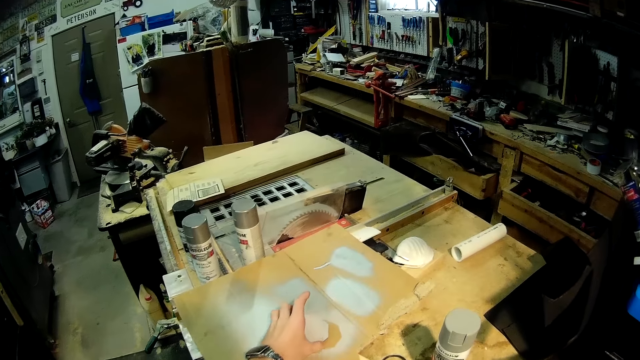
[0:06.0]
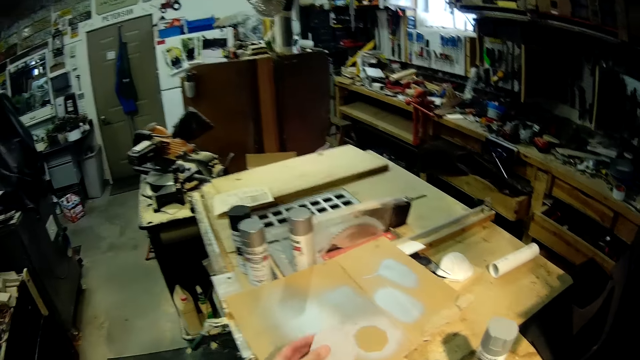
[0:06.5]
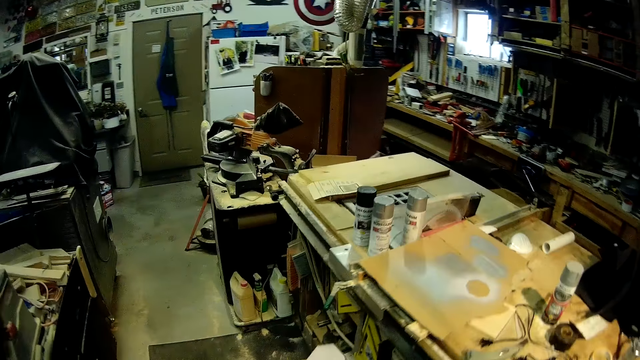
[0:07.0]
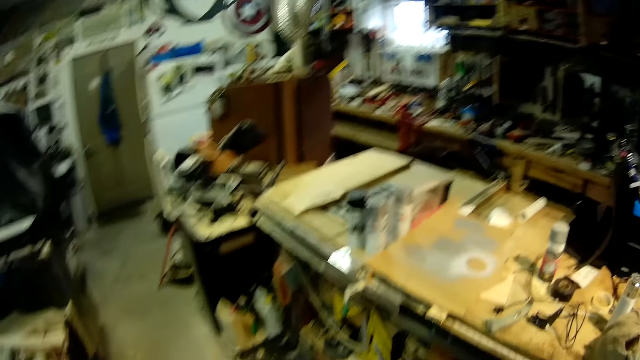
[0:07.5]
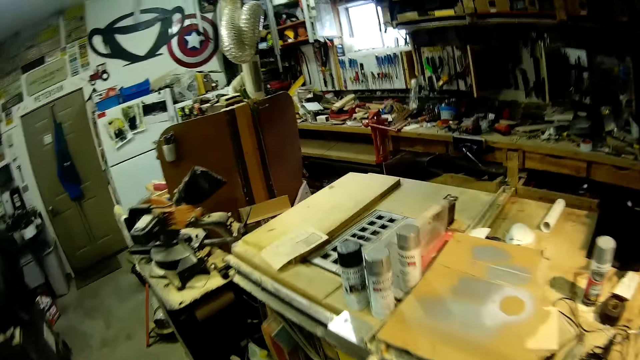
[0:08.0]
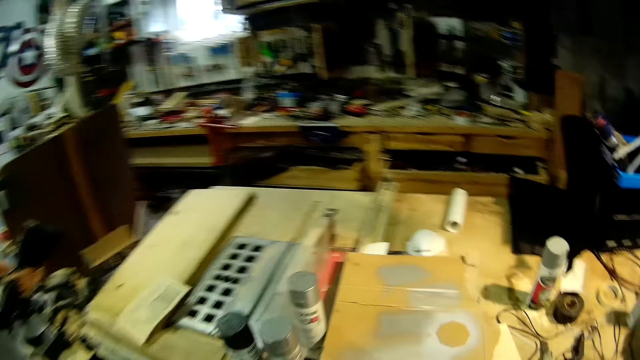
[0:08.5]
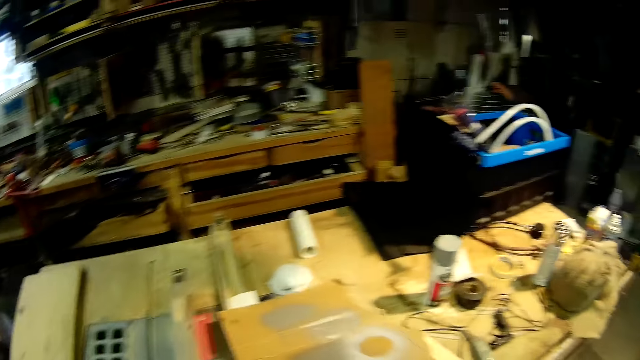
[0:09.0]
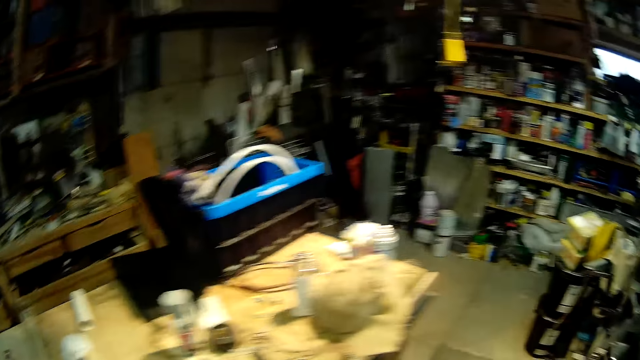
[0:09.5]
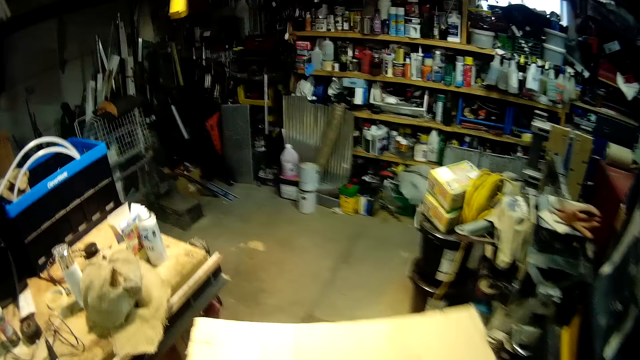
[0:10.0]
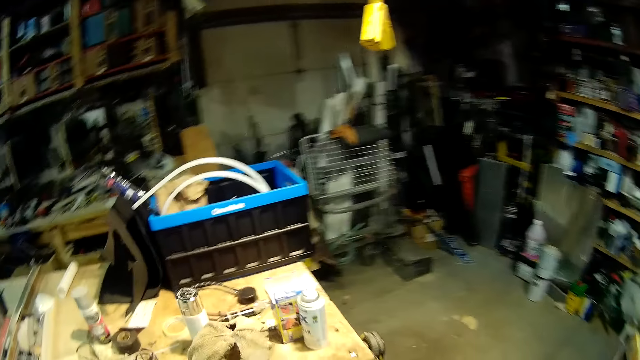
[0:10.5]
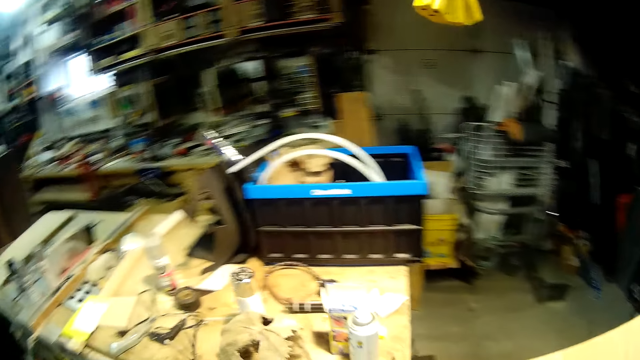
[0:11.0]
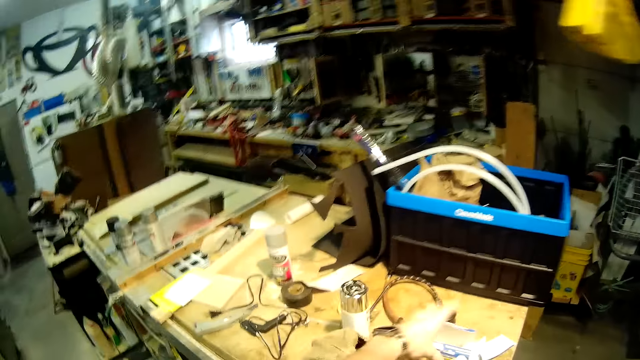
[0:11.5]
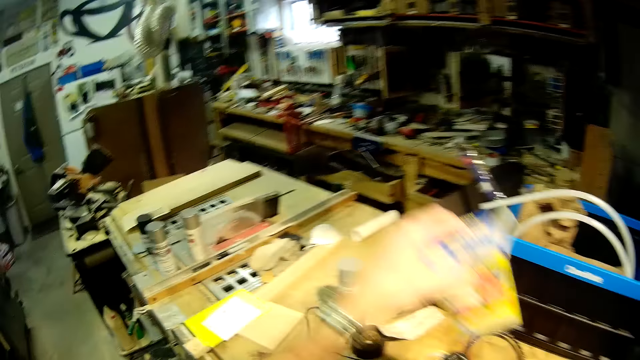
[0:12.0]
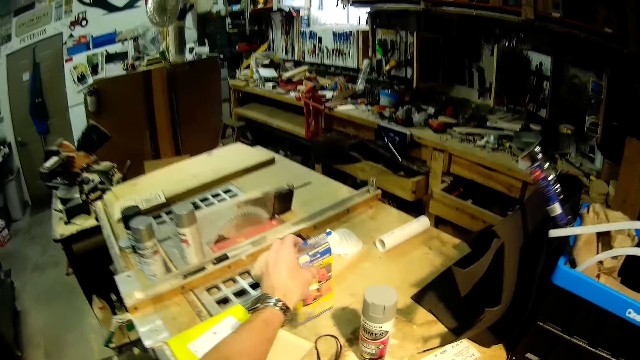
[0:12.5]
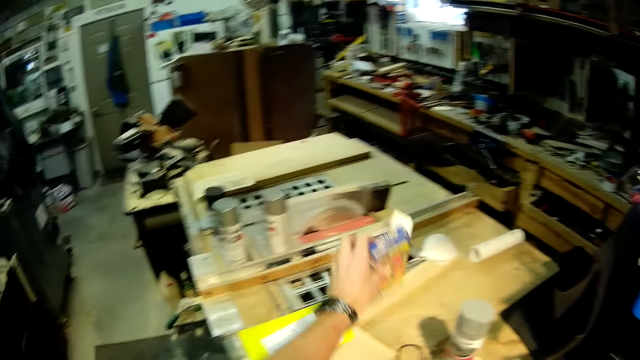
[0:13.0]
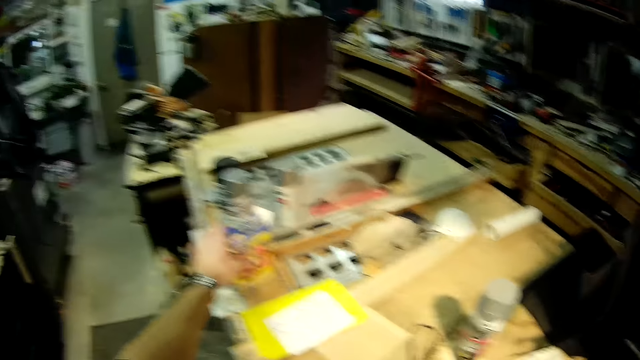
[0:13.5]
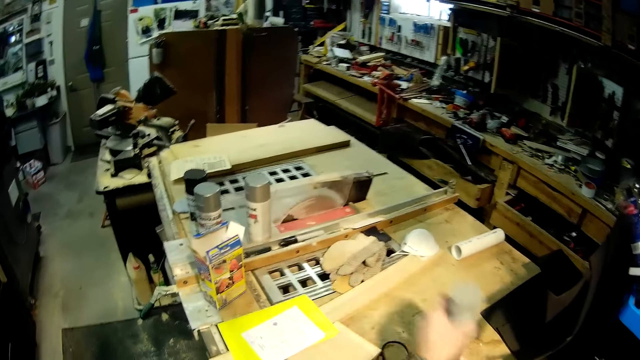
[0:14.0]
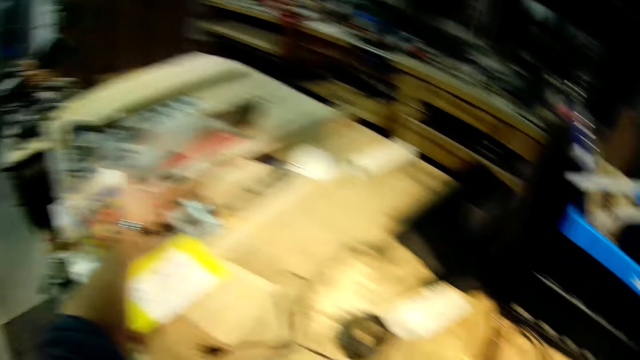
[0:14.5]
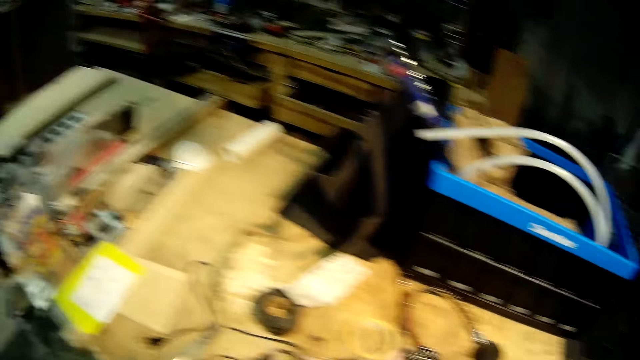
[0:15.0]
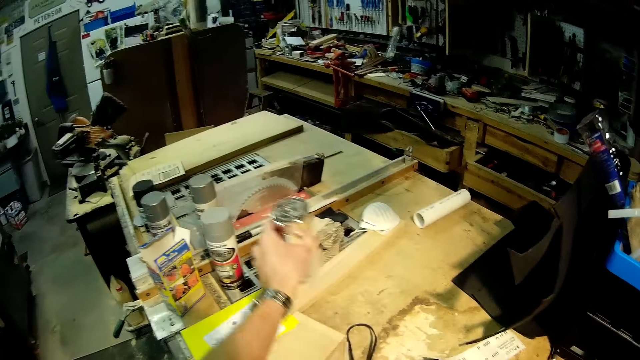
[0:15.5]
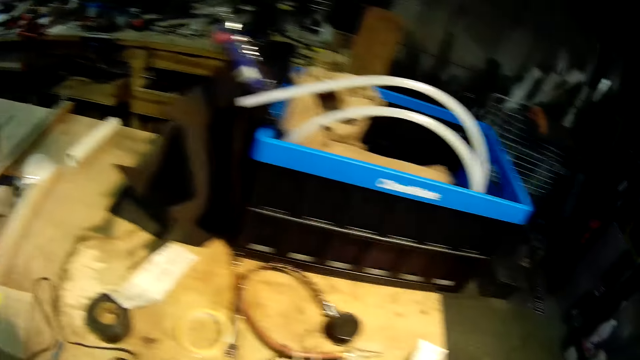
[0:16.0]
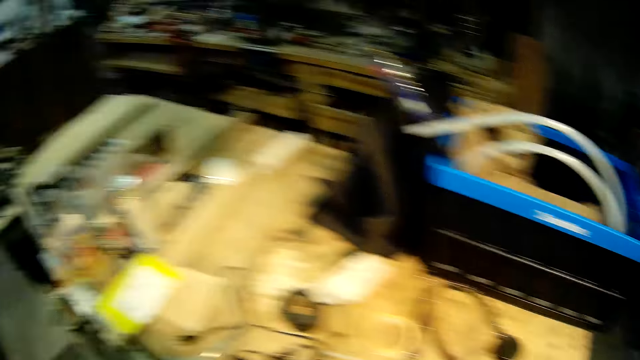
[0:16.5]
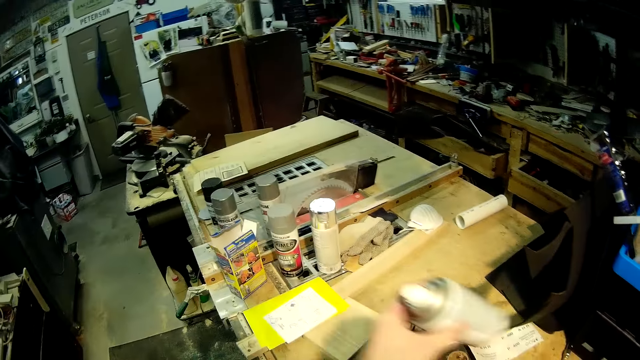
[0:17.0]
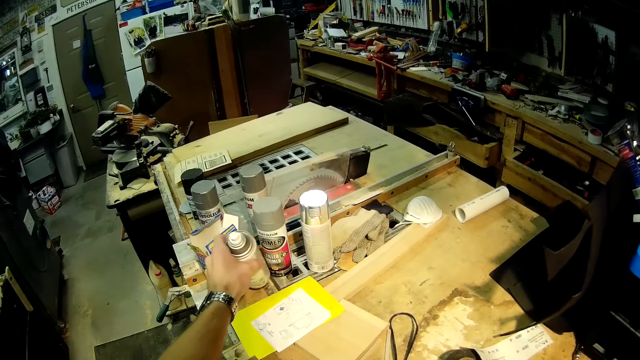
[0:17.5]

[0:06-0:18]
The camera wearer picks a piece of carton. They carry the carton on the table in the workshop. They pick the piece of carton from the table. They walk around the workshop. They pick a packaging box from the table. They put the packaging box on the table. They pick the packaging box from the table. They put the packaging box on the table. They pick a spray can from the table. They clear out the materials on the table. They put the spray can on the table. They put the spray can on the table again.

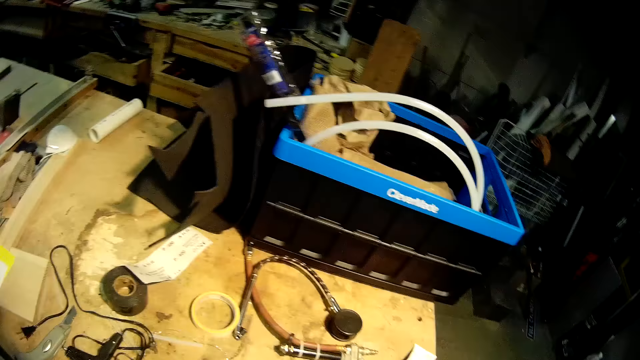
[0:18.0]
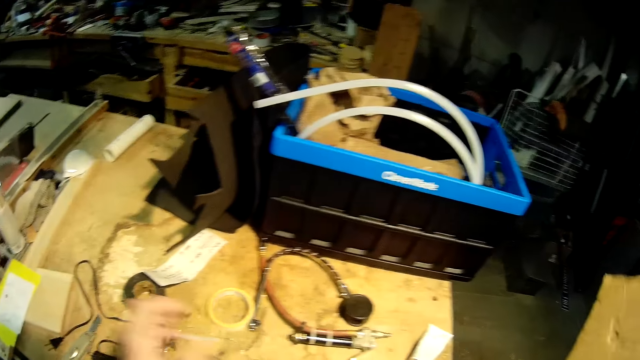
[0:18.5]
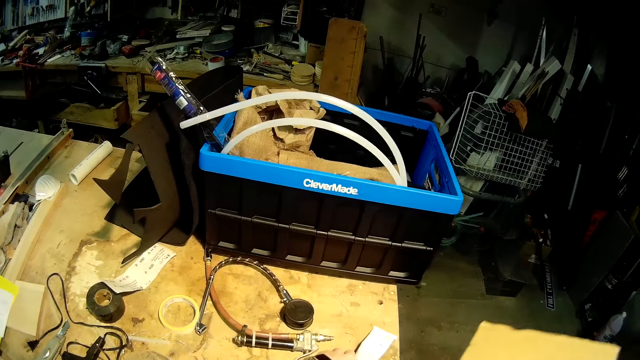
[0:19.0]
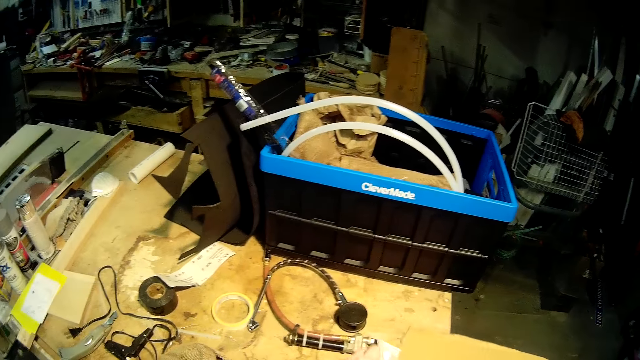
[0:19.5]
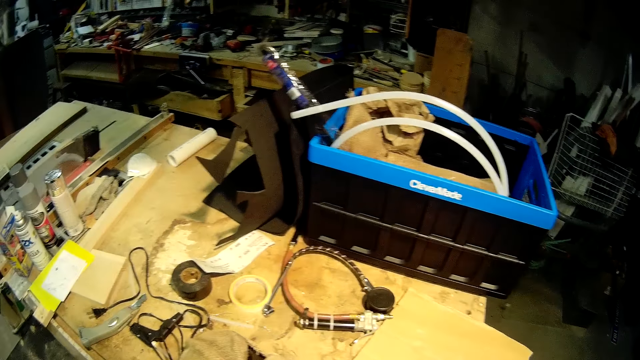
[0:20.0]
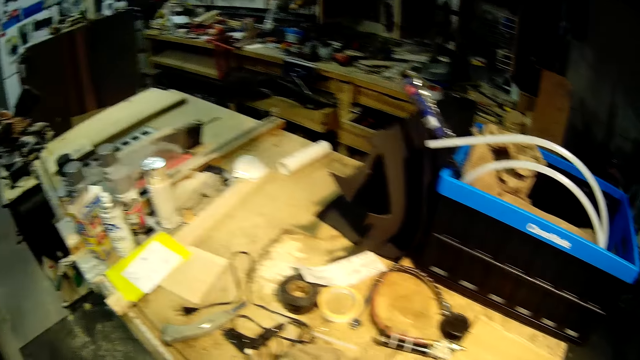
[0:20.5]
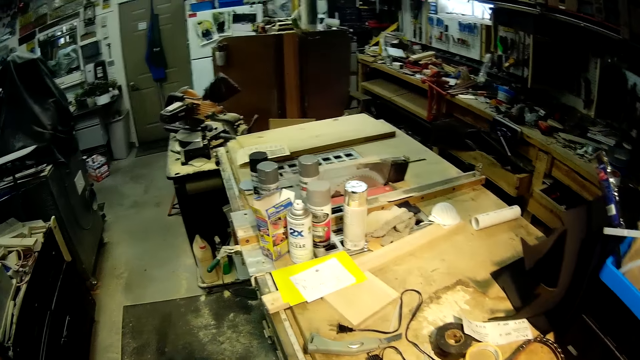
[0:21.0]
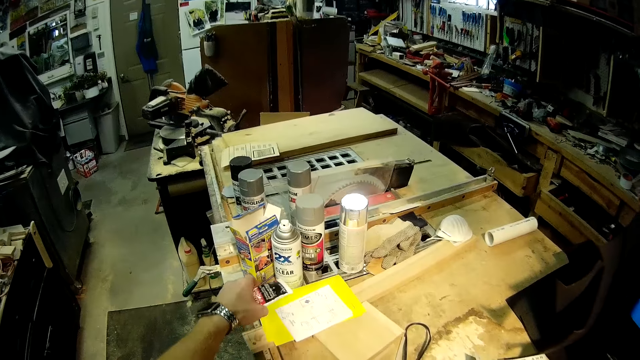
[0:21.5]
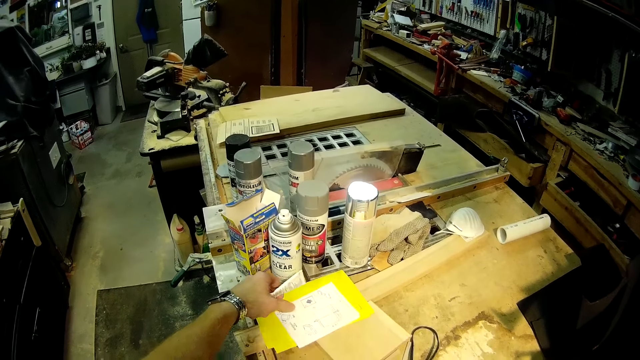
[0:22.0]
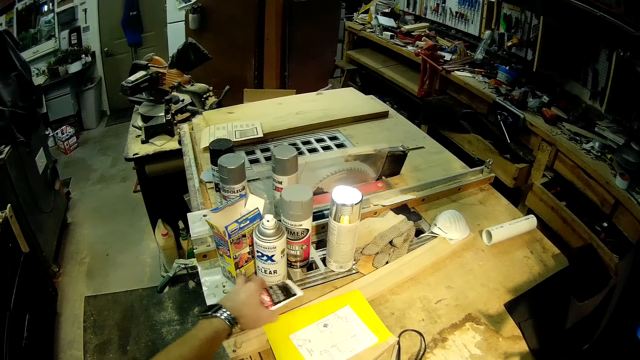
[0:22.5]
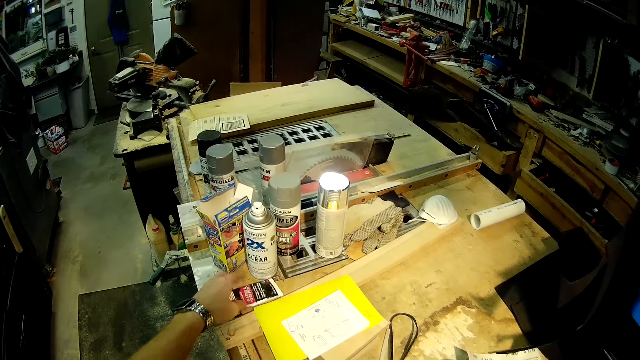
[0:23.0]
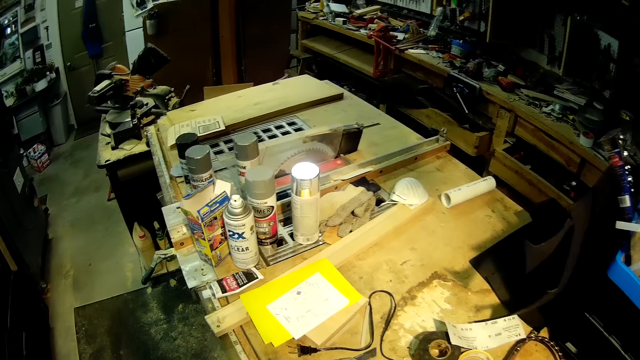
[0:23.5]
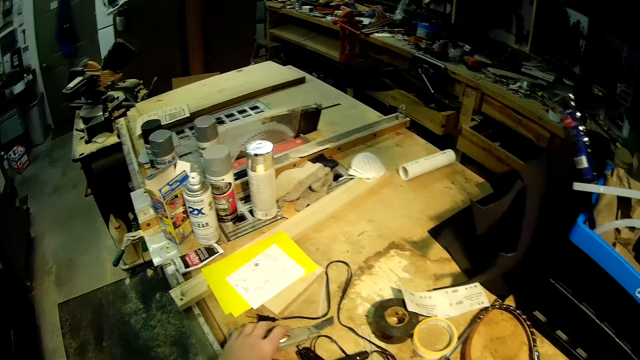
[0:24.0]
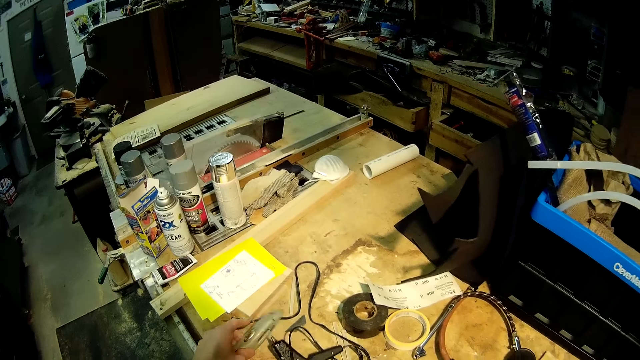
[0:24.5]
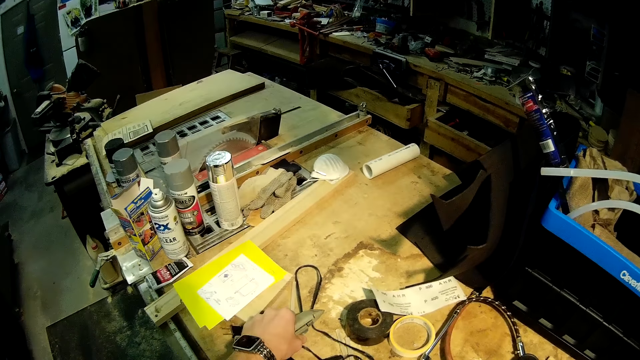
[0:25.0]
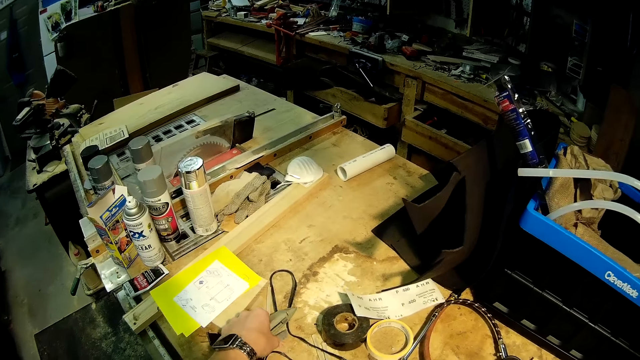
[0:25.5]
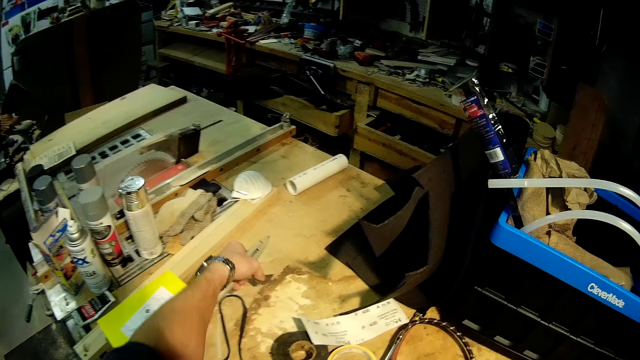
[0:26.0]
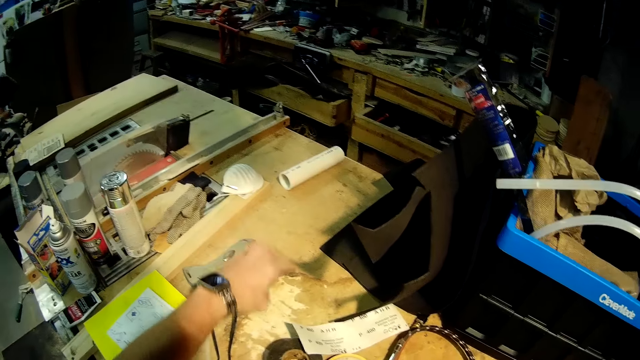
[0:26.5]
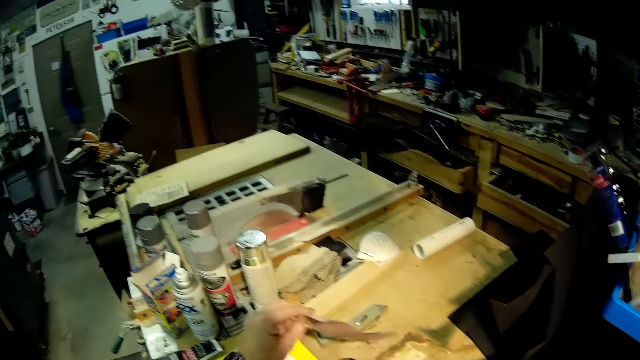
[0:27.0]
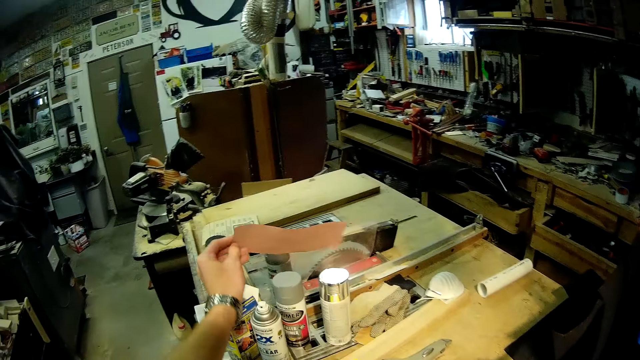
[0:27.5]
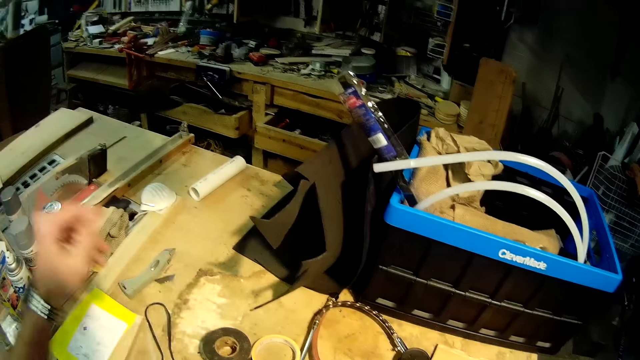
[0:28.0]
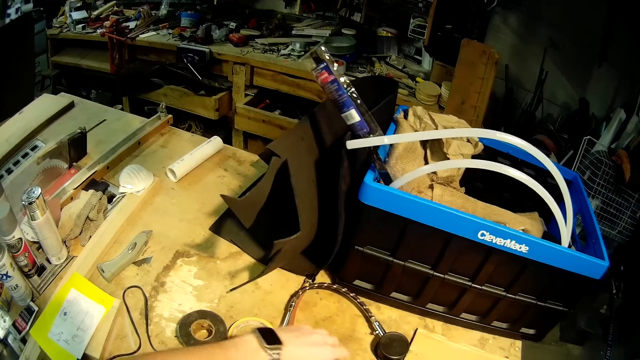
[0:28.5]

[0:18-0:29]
The camera wearer puts the spray can on the table. They pick something from the table. They put the piece of carton on the table. They move a piece of paper on the table. They put an oil color tube on the table. They pick a blade cutter from the table. They pick a blade from the table. They put the blade cutter and the blade on the table. They pick a piece of sandpaper from the table. They put the piece of sandpaper on the table.
